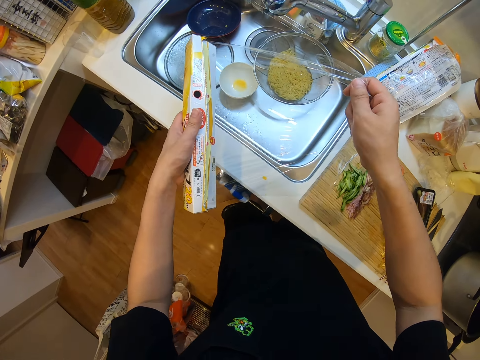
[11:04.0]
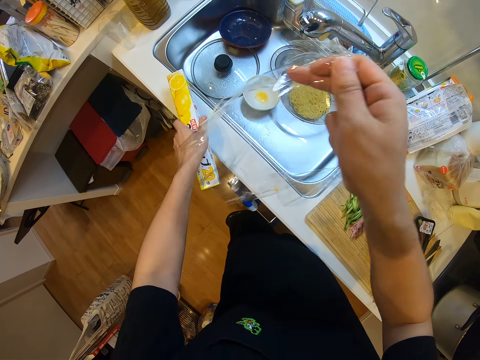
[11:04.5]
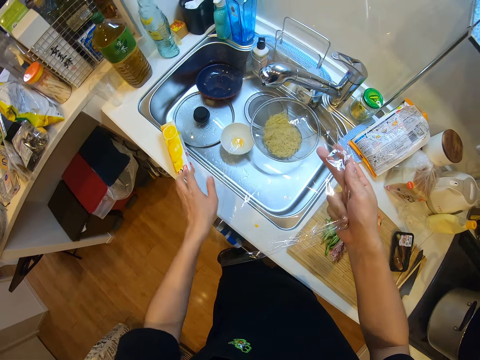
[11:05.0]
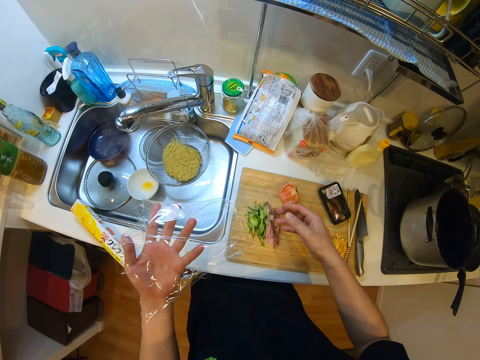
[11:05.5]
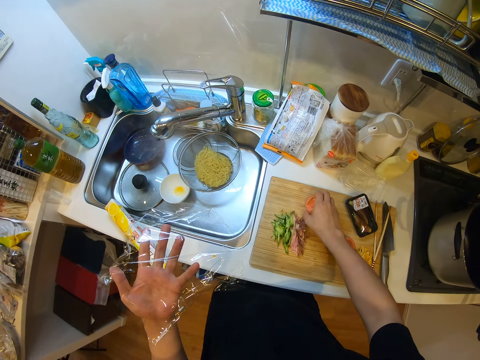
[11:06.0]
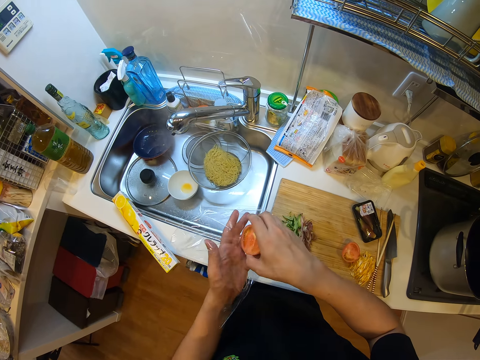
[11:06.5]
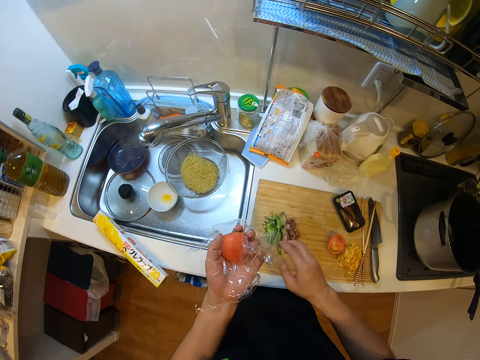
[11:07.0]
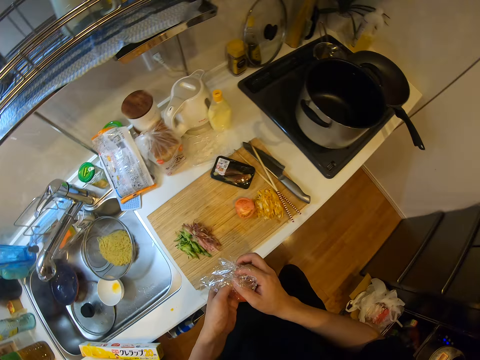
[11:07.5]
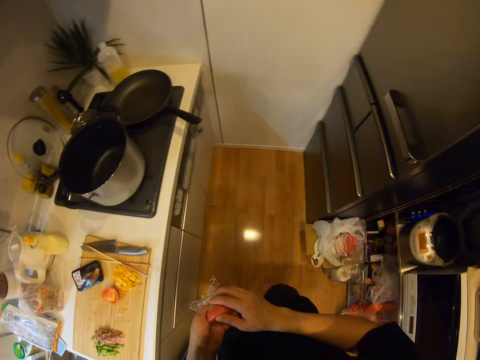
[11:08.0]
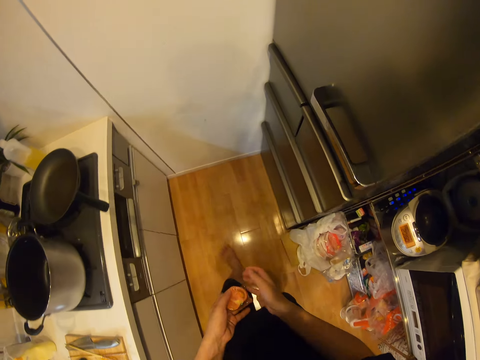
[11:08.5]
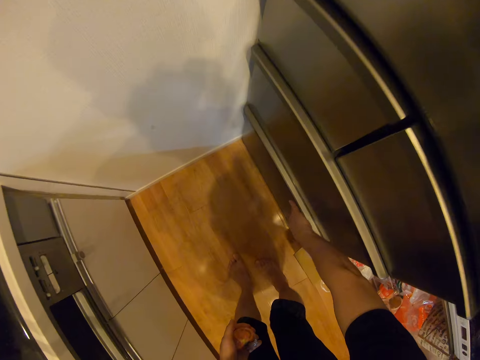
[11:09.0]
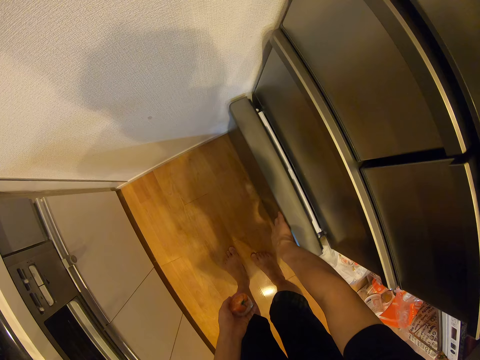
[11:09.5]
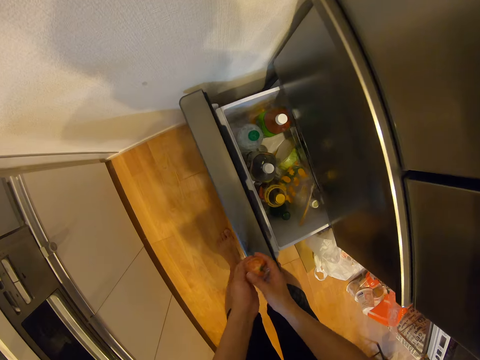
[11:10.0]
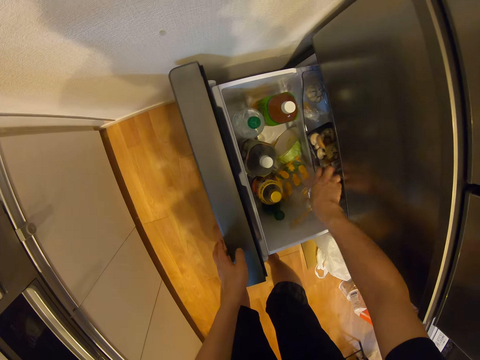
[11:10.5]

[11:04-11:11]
The camera wearer tears the transparent wrap. She places the transparent wrap foil box on the bench. She exchanges the hand holding the transparent wrap. She picks the tomato on the chopping board with her right hand. She wraps the tomato piece with the transparent wrap. She walks in the room. She pulls out a compartment or drawer in a fridge in the kitchen. She exchanges the hand holding the tomato piece. She holds the fridge drawer. She puts the tomato piece in the fridge drawer.

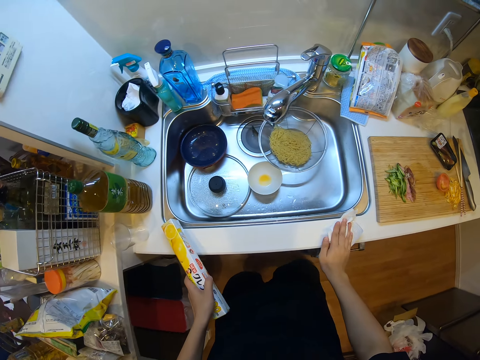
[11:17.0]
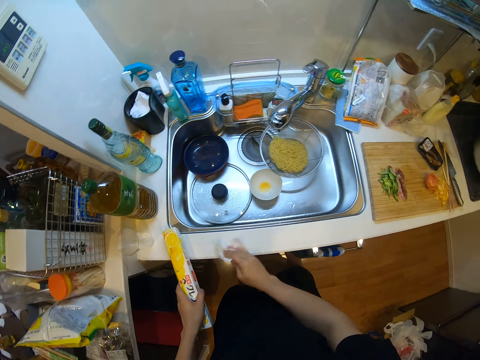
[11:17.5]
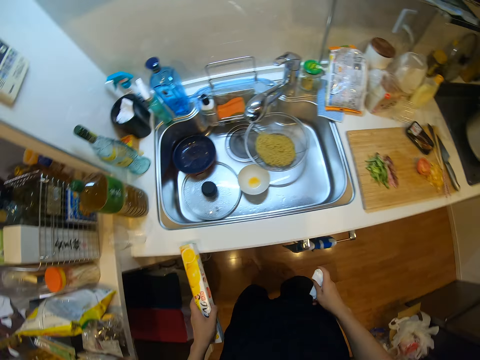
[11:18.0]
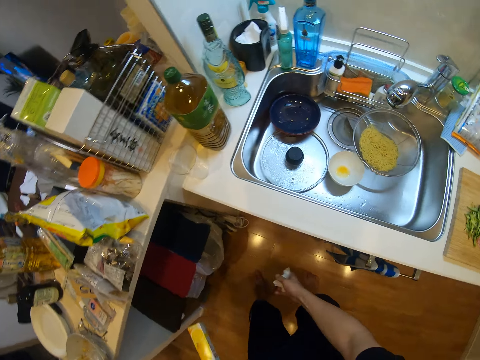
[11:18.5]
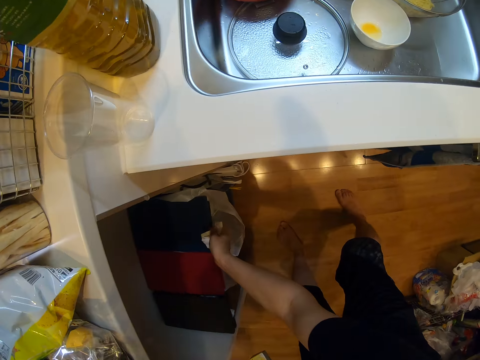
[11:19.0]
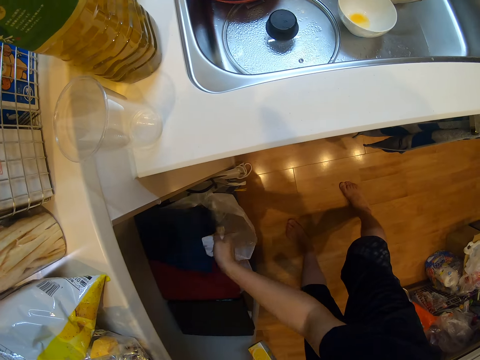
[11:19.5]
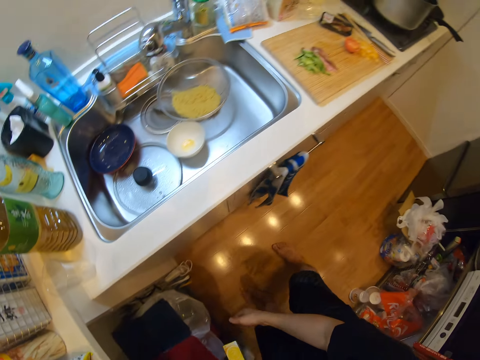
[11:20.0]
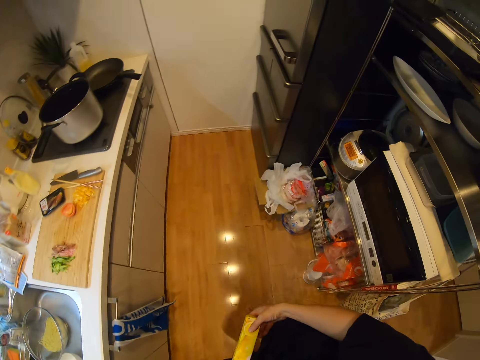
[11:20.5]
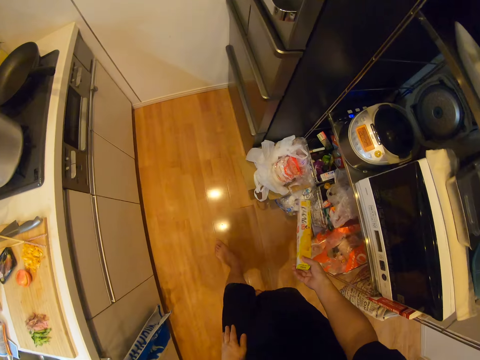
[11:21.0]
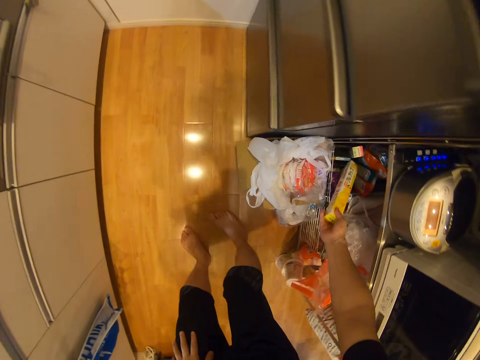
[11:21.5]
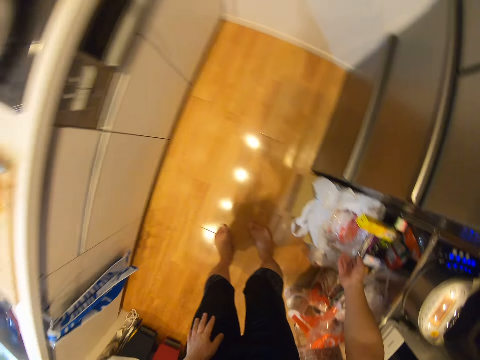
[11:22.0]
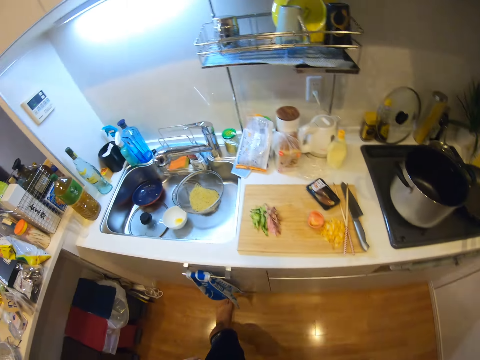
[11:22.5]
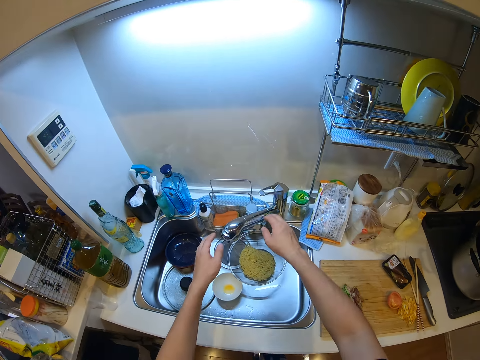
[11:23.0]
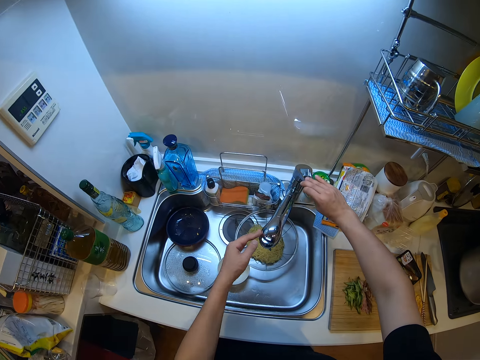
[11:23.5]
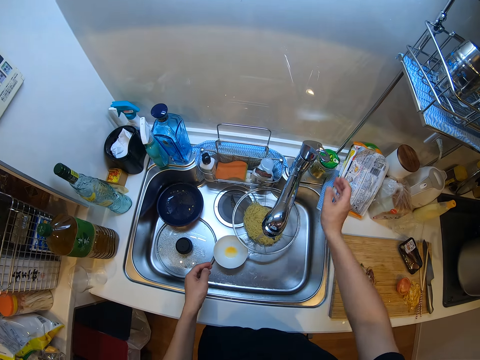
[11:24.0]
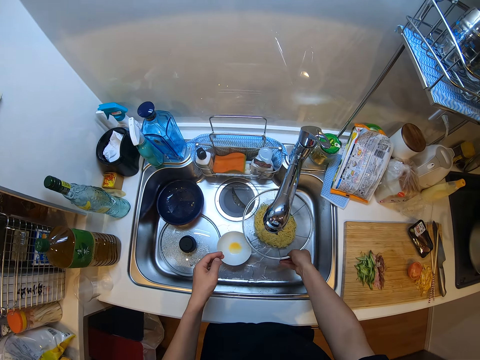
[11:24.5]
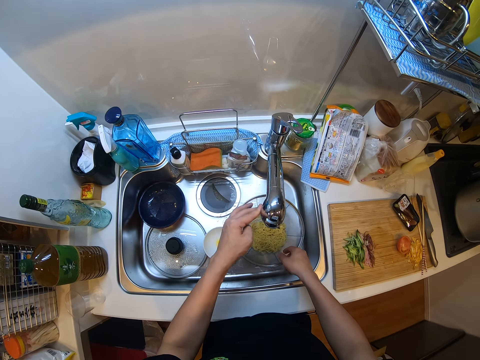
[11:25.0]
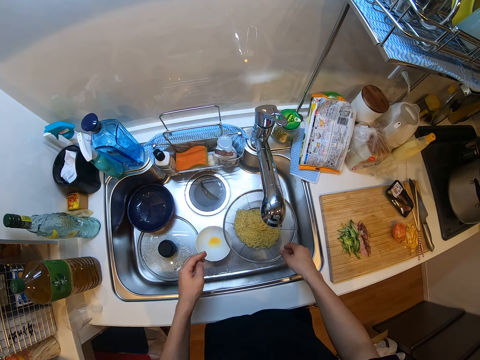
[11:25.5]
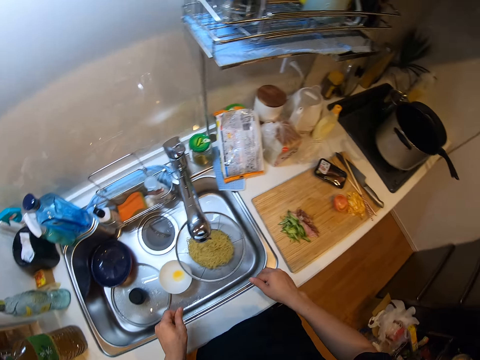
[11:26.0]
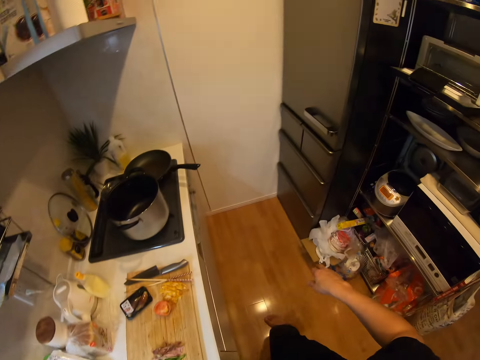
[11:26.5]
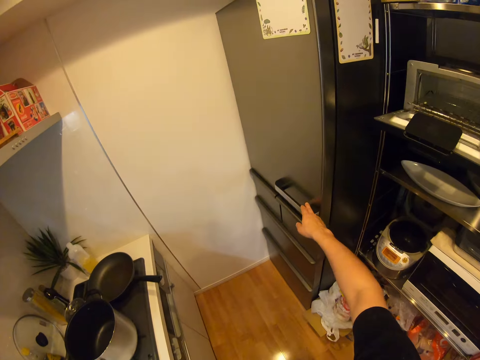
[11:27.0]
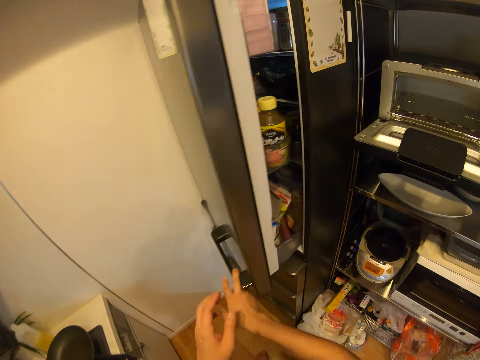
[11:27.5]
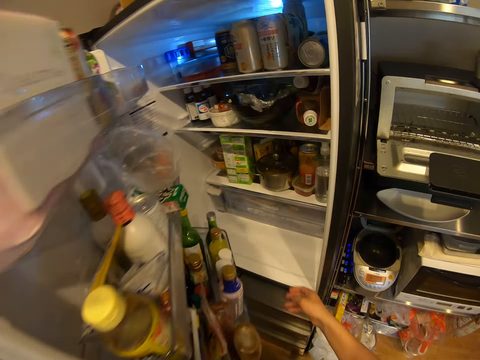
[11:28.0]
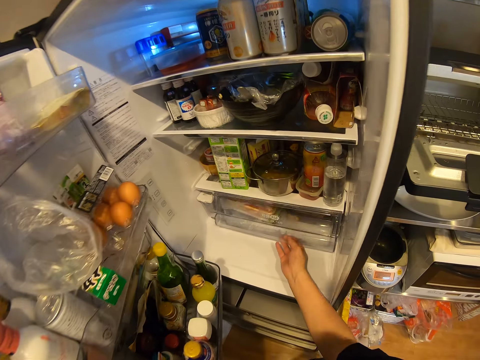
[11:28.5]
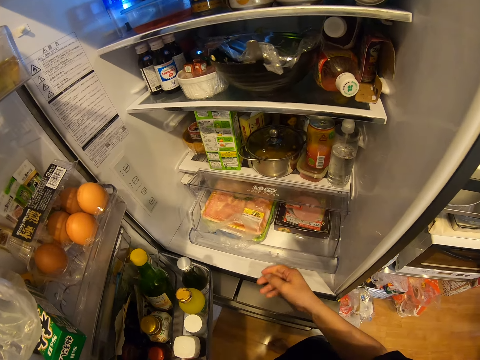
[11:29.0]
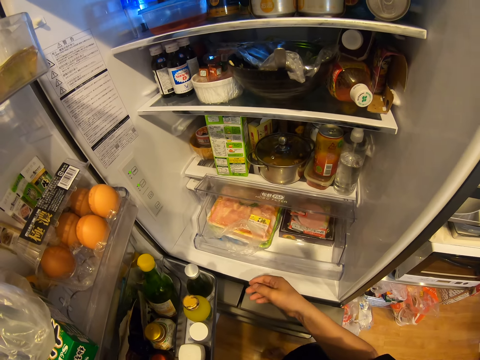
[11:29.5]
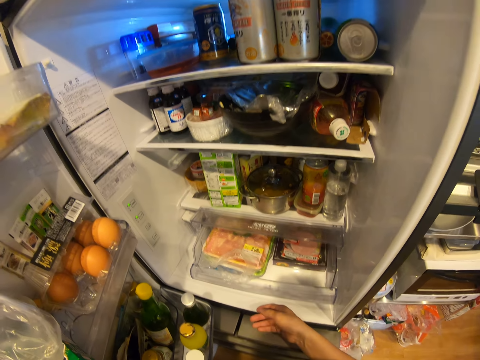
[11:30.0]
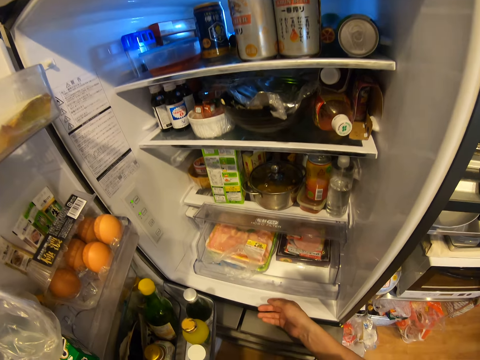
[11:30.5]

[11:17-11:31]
The camera wearer holds the paper towel. She moves backwards and opens the dustbin. She drops the tissue paper in the waste bin on the floor in the kitchen. She walks in the room. She puts the transparent wrap foil in the grocery bag holder. She drops the carton on a rack in the kitchen. She walks in the kitchen. She turns the tap direction. She opens the tap. She moves the sieve with the spaghetti in the sink with her right hand. She turns the tap direction. She walks in the kitchen. She opens the fridge in the kitchen. She pulls out a compartment in the fridge in the kitchen. She stares at the fridge.

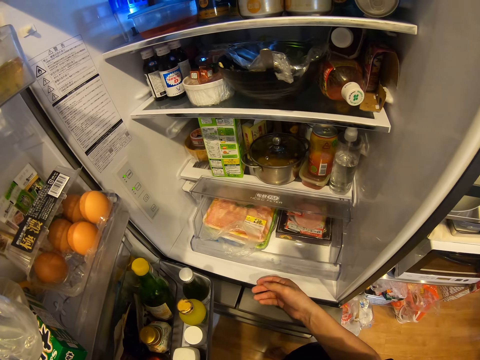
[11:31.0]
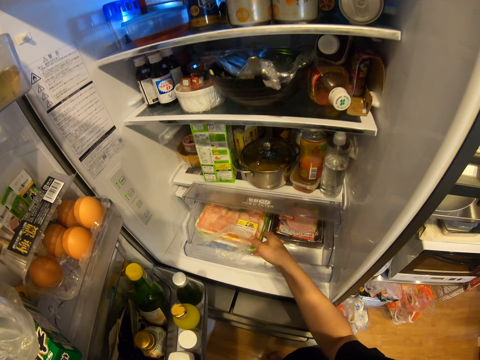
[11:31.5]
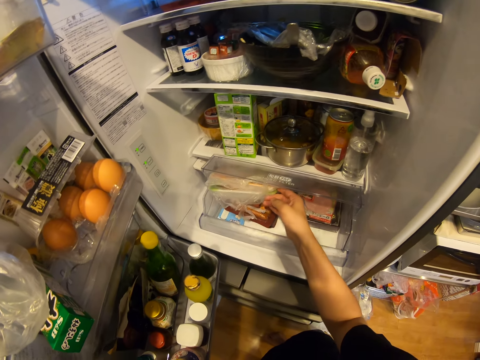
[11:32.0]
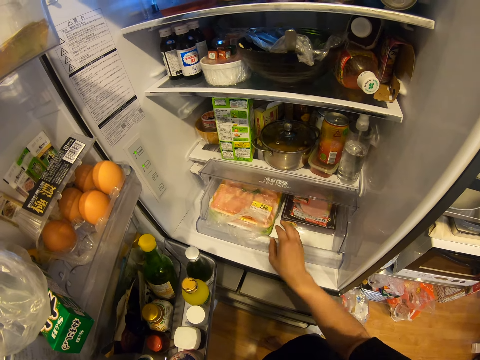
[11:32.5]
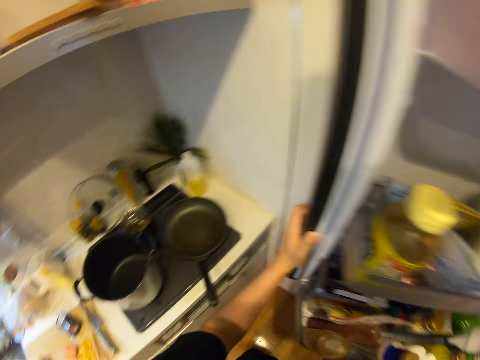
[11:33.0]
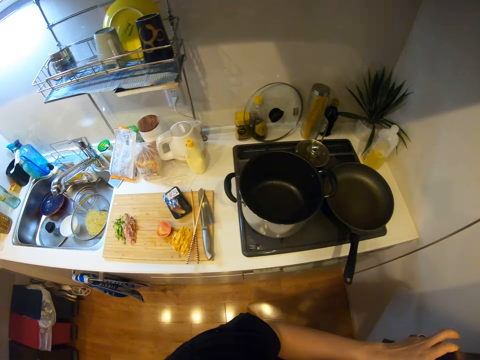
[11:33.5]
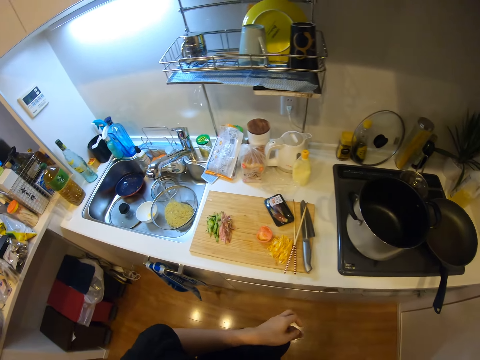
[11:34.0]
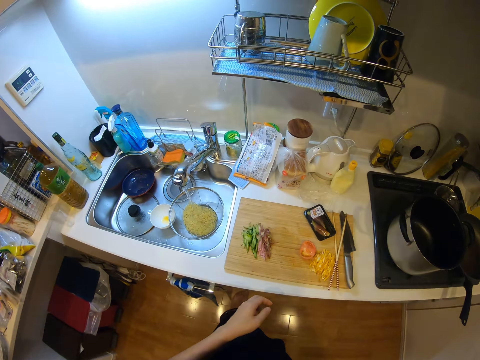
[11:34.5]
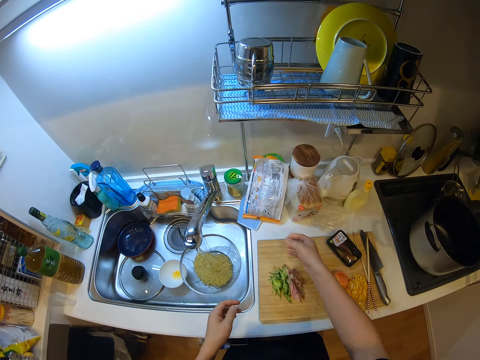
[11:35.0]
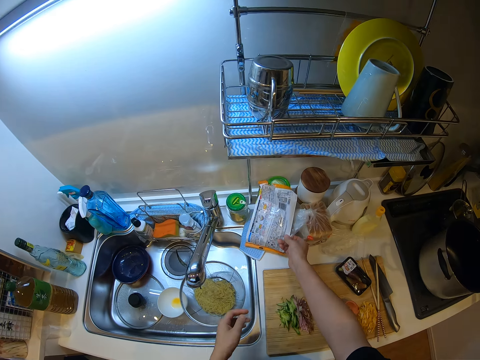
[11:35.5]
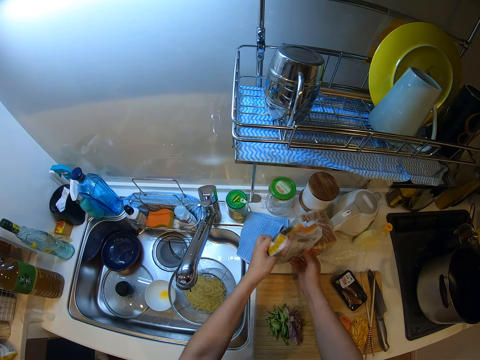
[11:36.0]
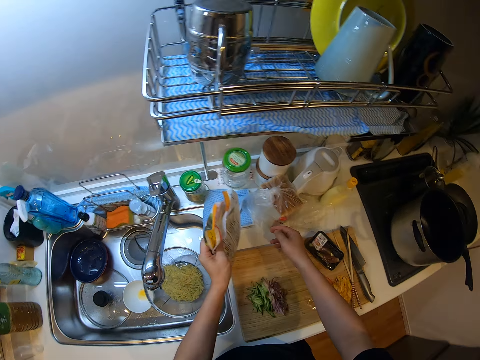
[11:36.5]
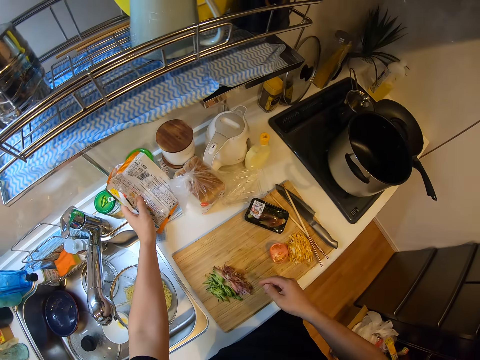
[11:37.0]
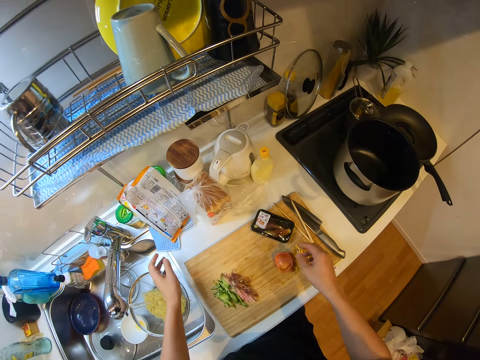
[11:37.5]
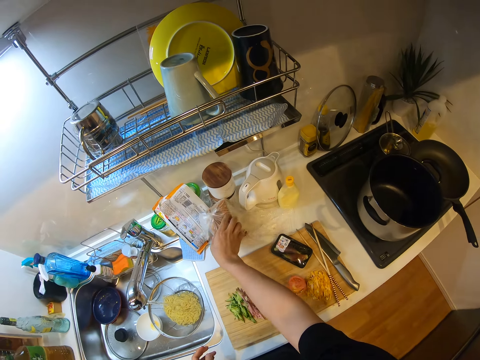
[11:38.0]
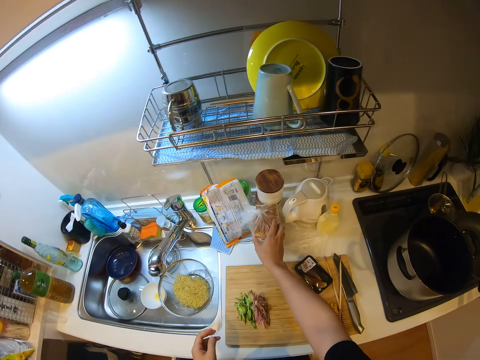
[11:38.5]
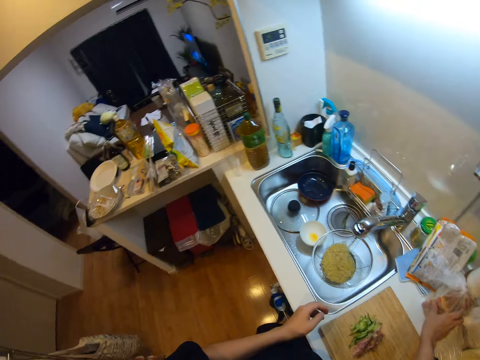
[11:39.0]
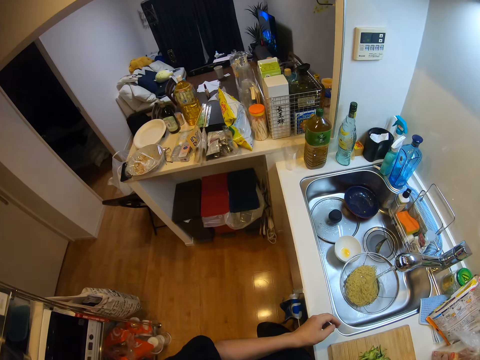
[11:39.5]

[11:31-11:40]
The camera wearer lifts a container. She unhands the fridge door. She walks in the kitchen. She picks up a nylon on the cabinet with her right hand. She drops the nylon on the cabinet. She holds bread. She touches the nylon on the cabinet with her right hand. She unhands the bread. She walks in the room.
